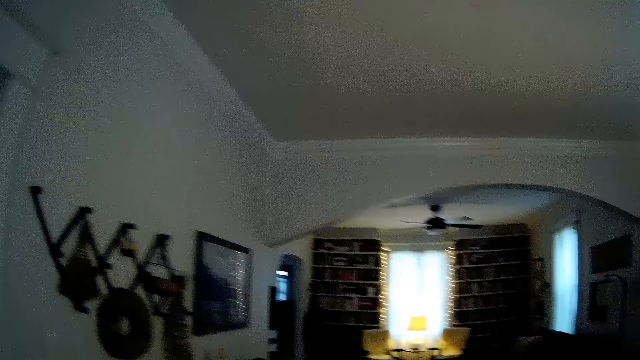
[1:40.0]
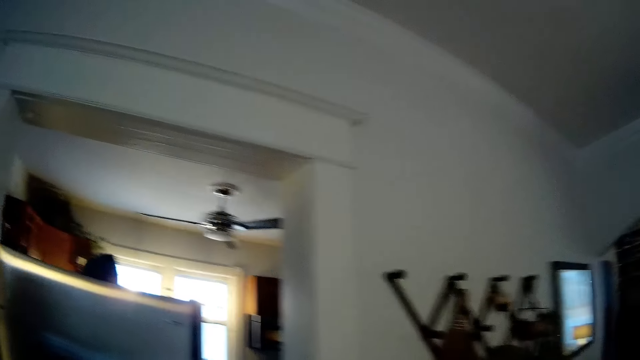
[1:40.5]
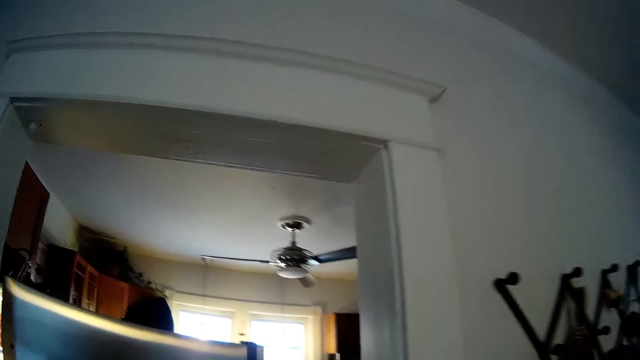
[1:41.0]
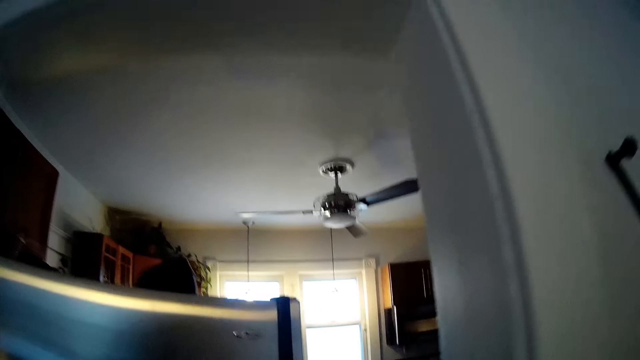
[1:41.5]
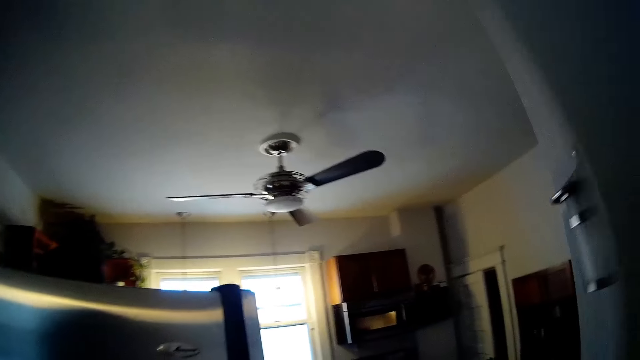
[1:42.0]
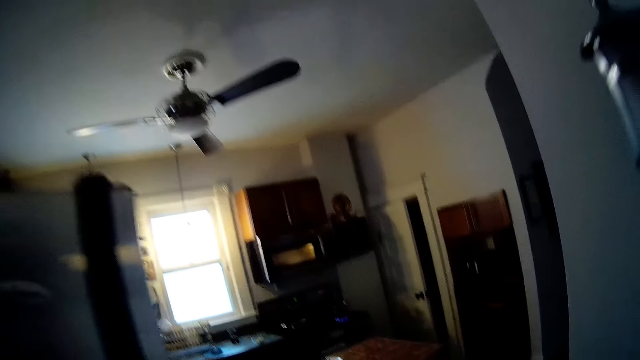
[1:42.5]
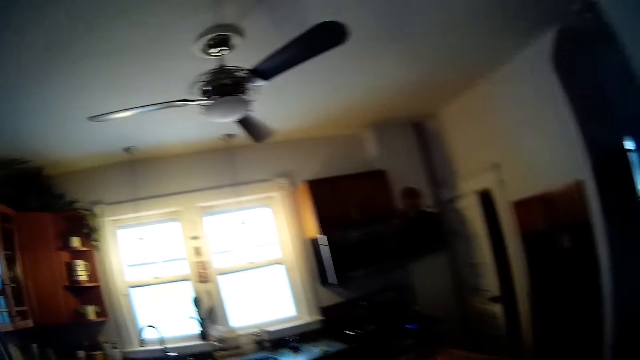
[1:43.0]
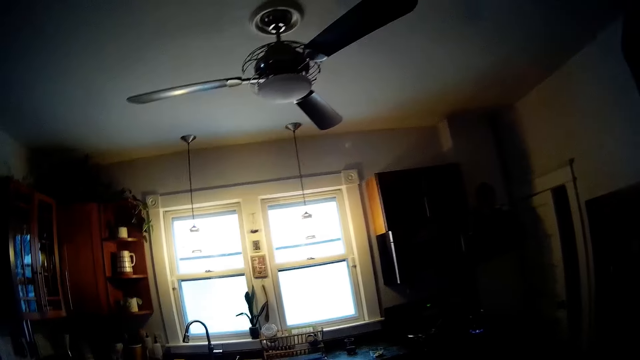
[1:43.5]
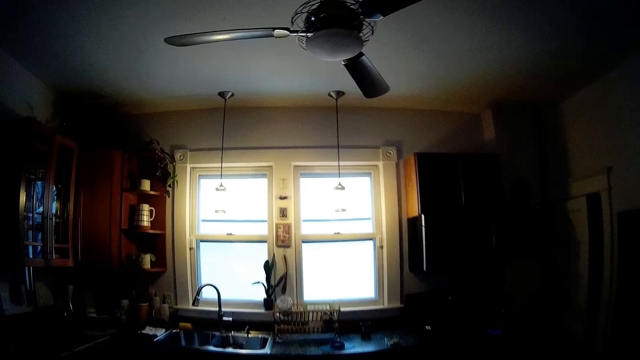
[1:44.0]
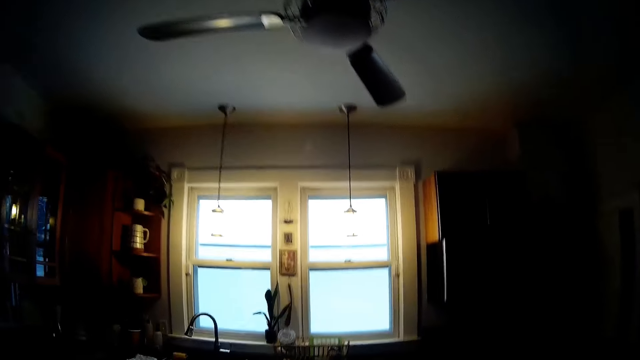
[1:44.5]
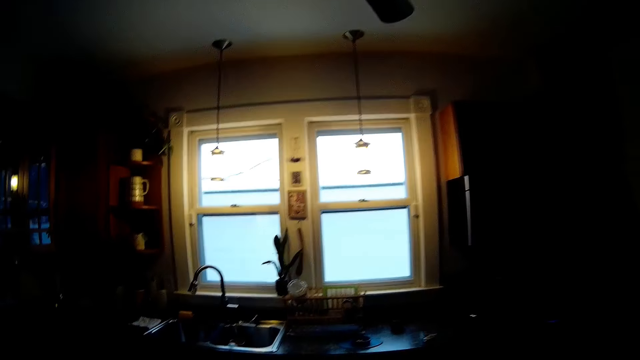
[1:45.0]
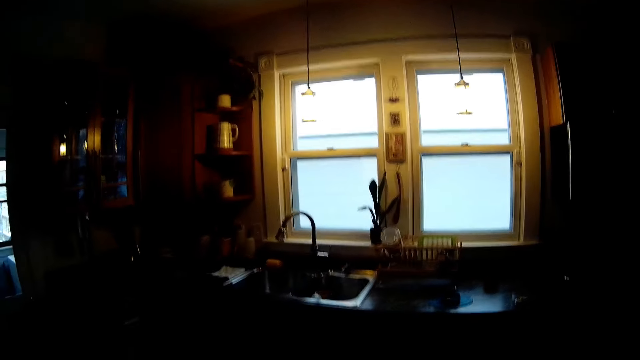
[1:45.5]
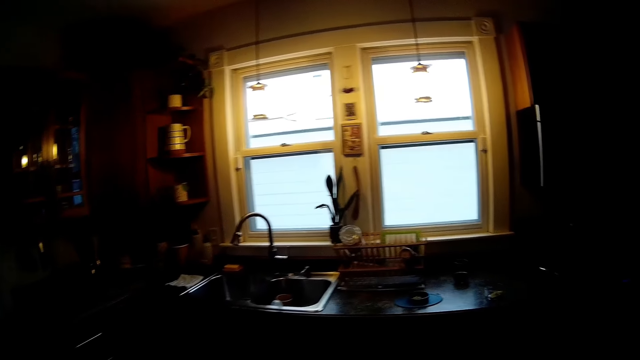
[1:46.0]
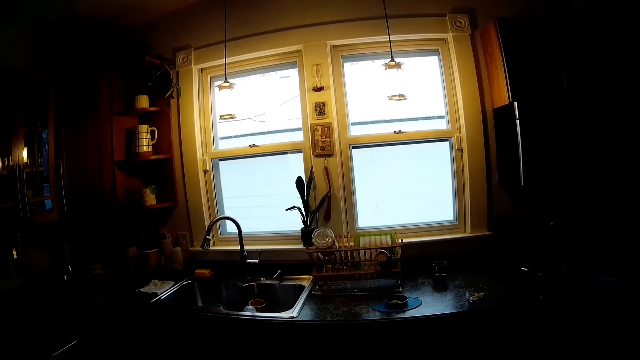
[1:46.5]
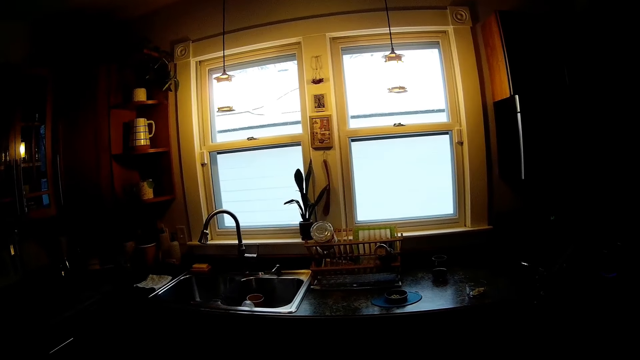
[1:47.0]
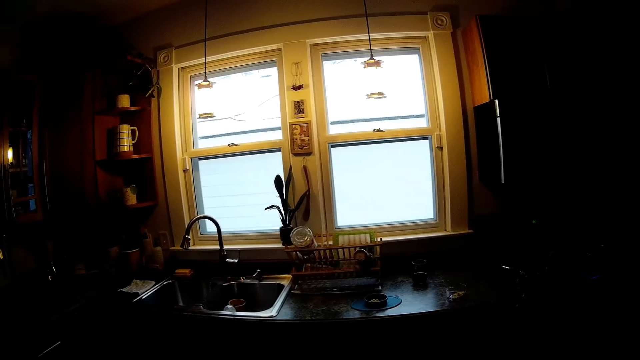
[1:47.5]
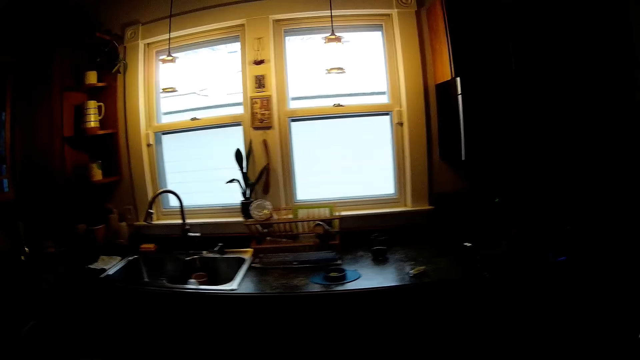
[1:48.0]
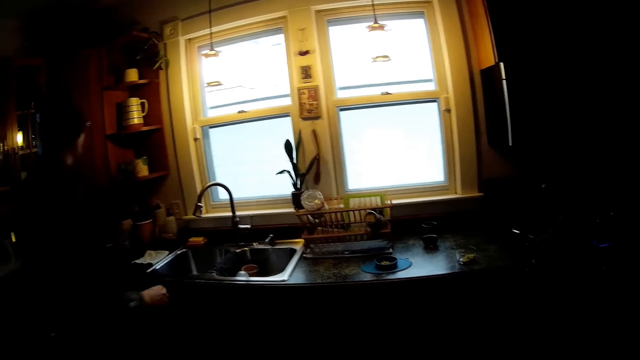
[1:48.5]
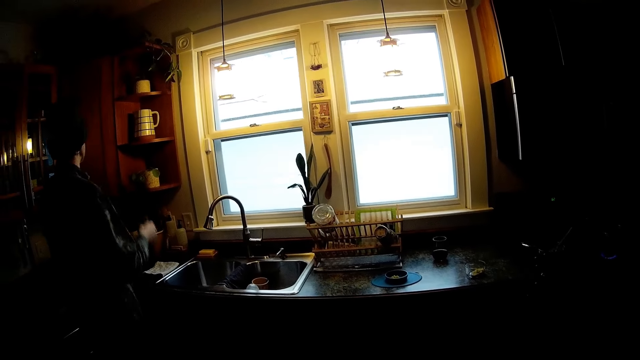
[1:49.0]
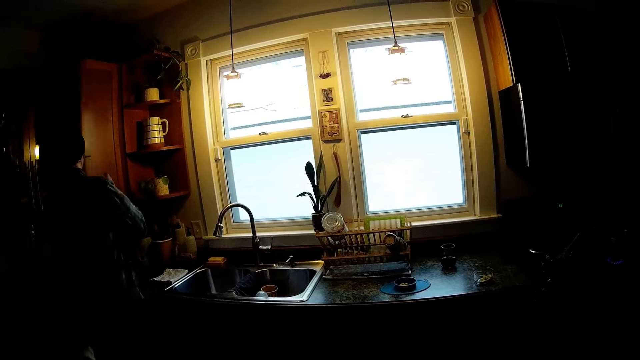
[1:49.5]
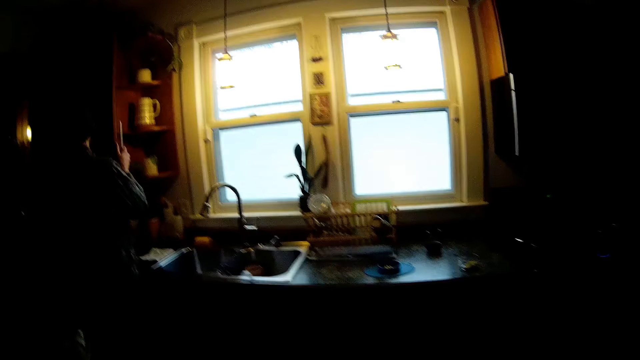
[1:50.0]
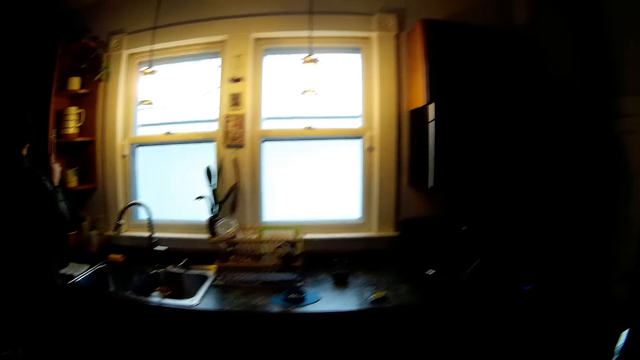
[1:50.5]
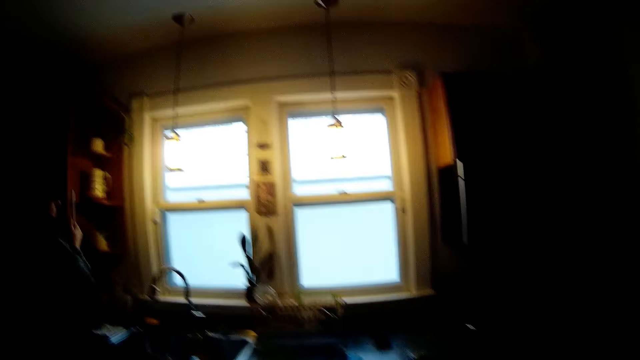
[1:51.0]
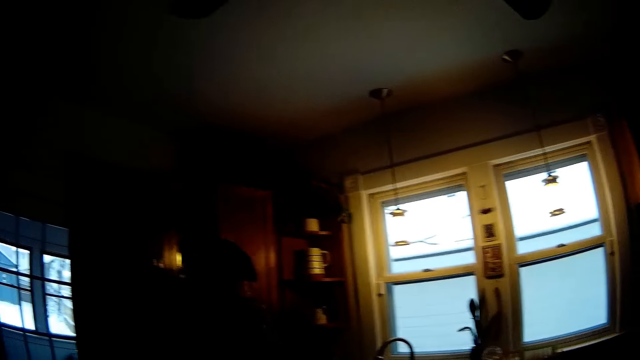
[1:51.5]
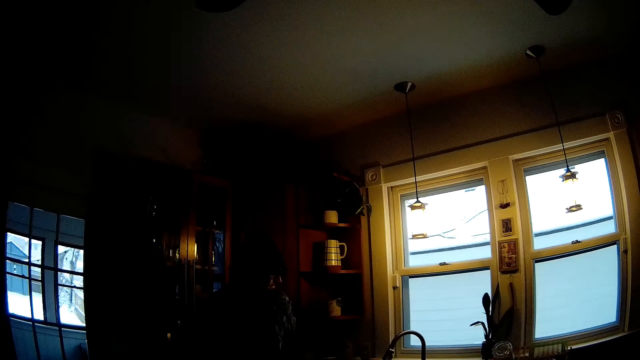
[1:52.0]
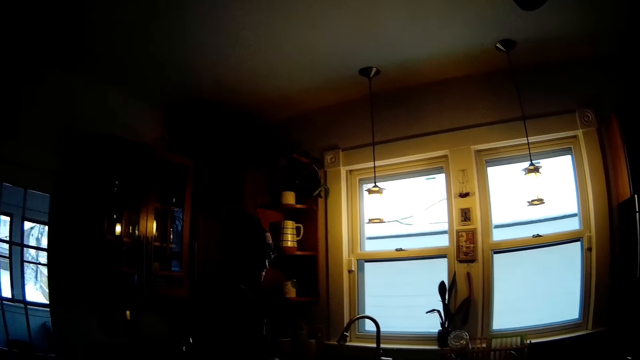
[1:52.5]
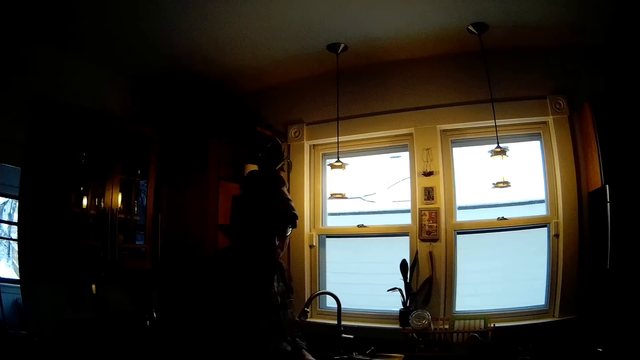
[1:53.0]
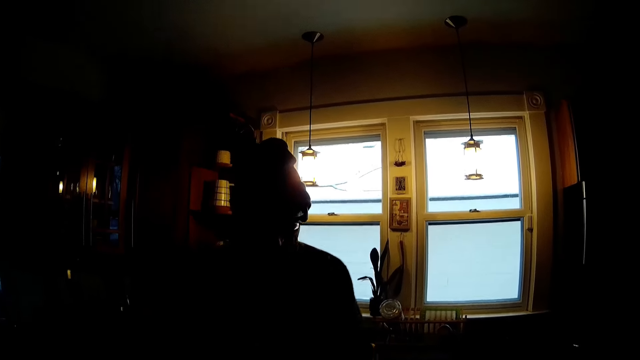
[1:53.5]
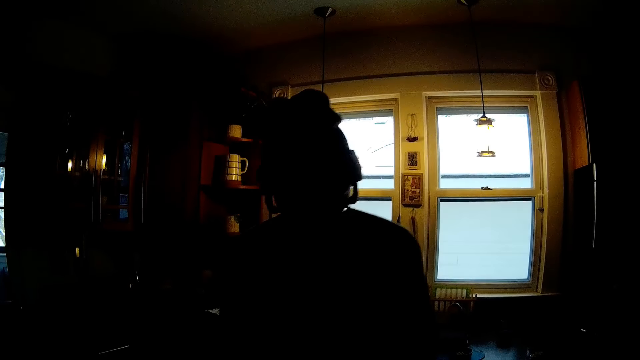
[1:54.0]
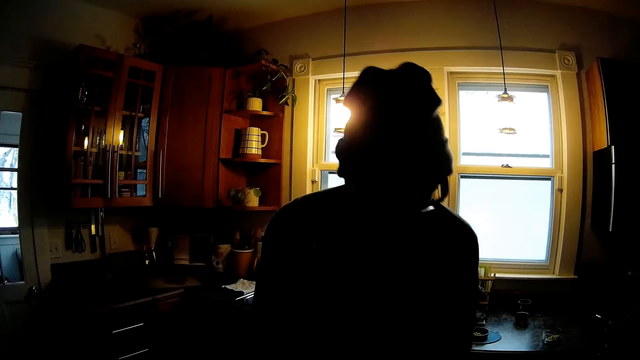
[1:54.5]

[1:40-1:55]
The camera wearer walks into the kitchen. They talk with a man. The man walks to the sink cabinet. The man opens the cupboard with his left hand. The man closes the cabinet door. The man walks to the table in the kitchen. The man walks towards the camera wearer.

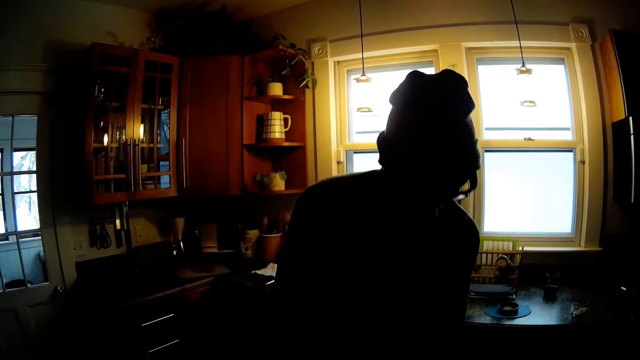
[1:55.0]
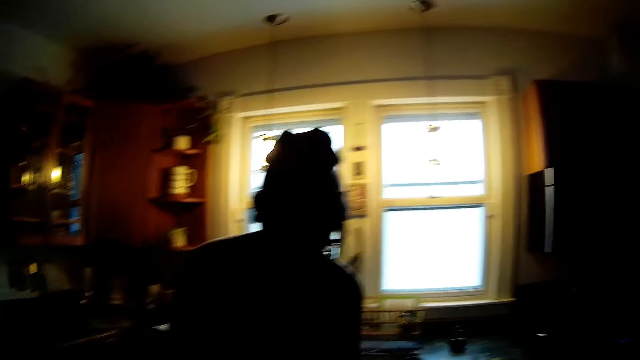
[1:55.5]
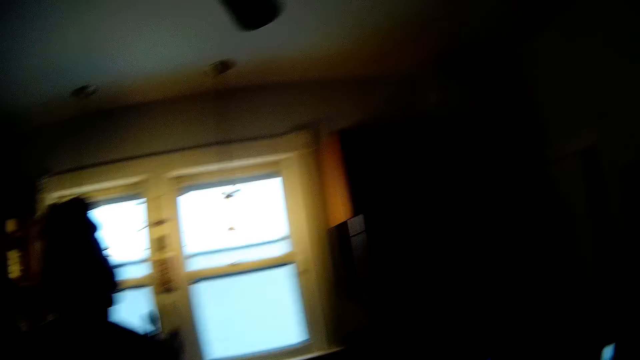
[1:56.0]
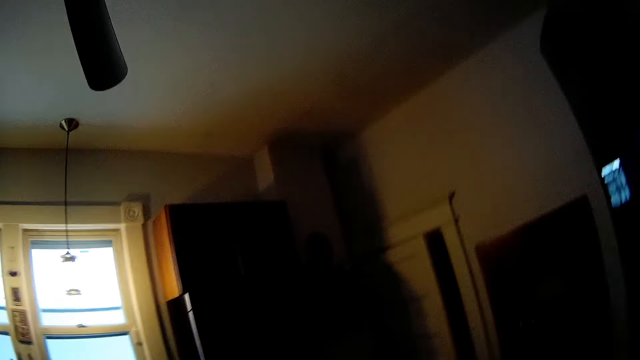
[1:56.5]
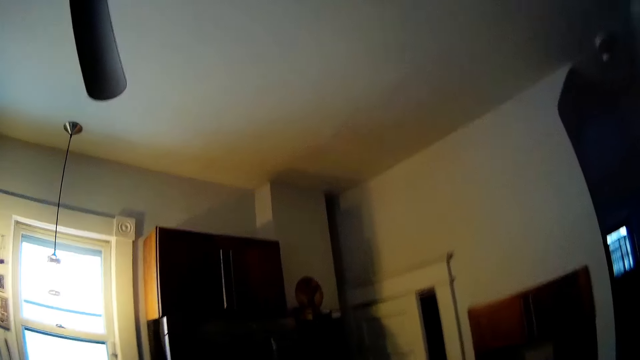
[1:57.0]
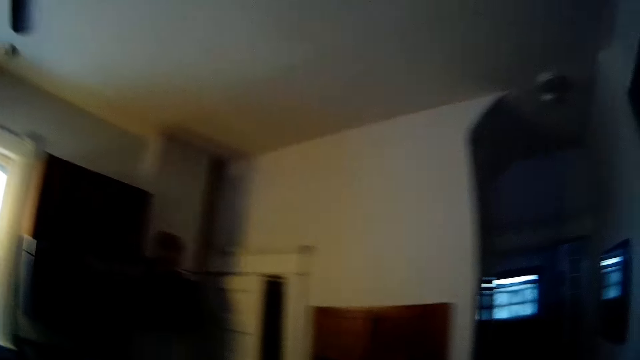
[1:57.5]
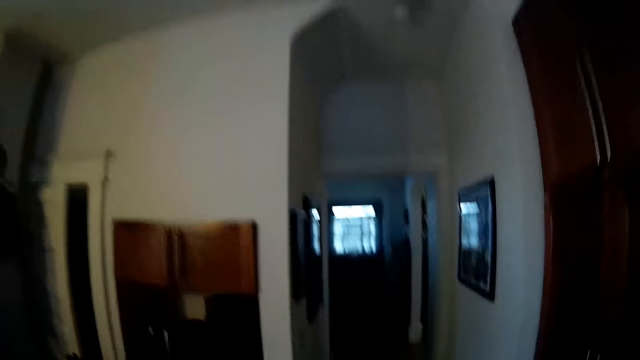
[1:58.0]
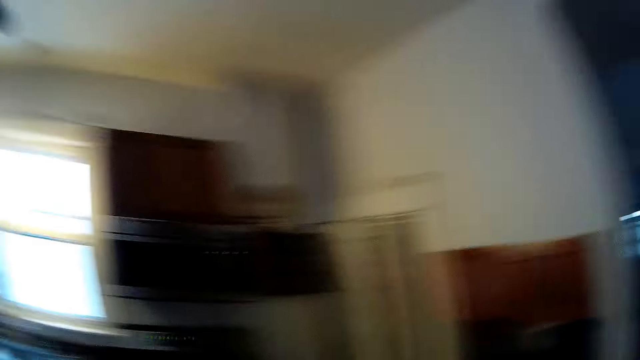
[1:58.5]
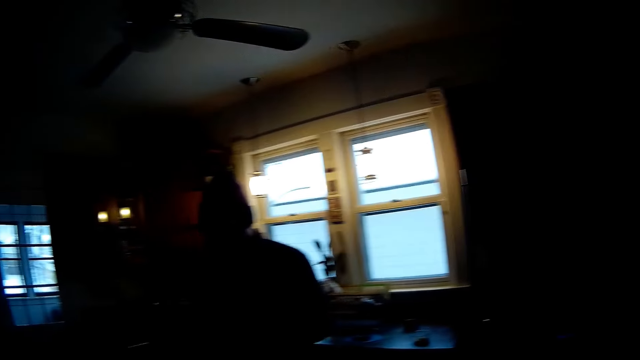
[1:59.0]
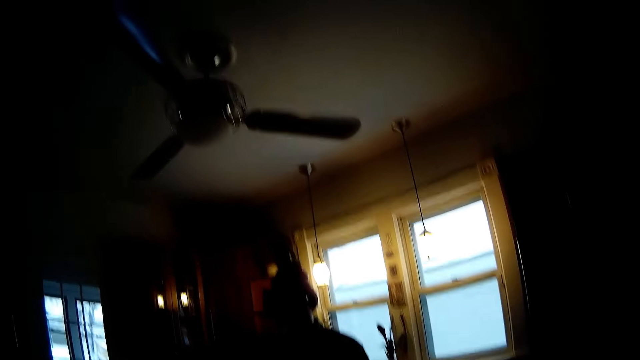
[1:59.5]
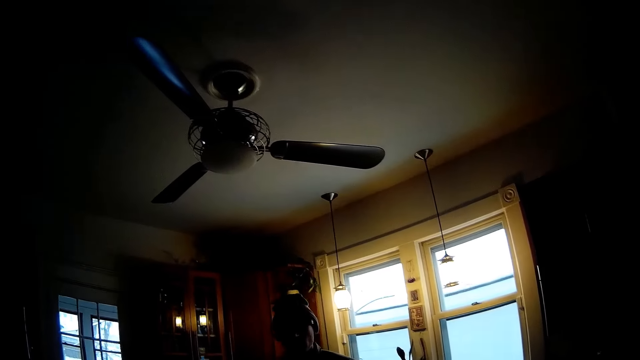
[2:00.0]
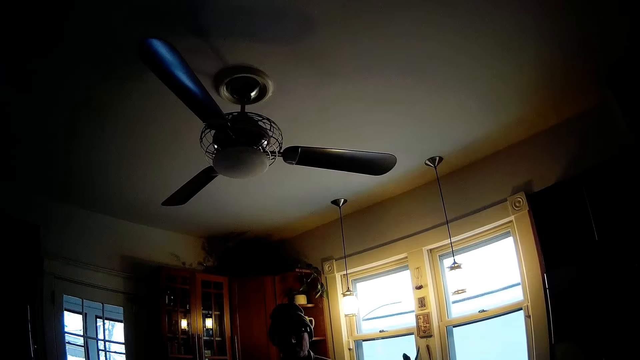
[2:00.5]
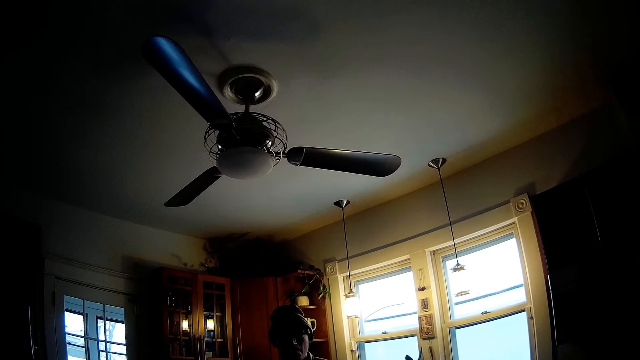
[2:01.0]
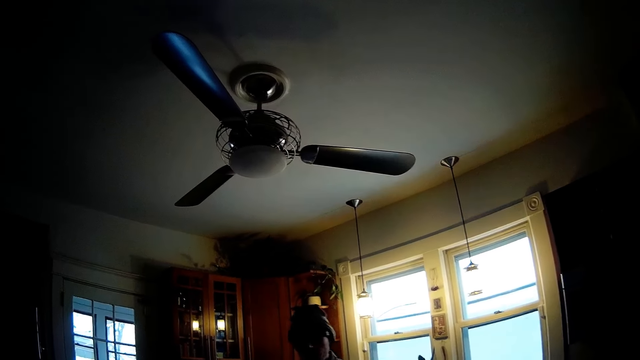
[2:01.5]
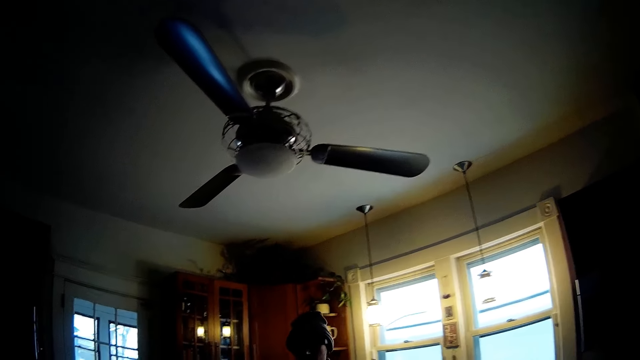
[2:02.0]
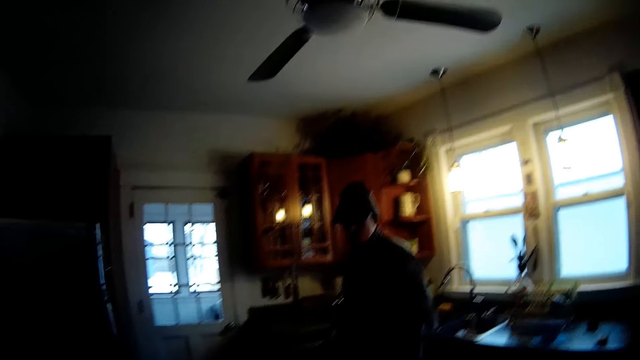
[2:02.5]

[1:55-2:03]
The man does something. The camera wearer walks towards a door. They walk around the corridor. They interact with the man.
